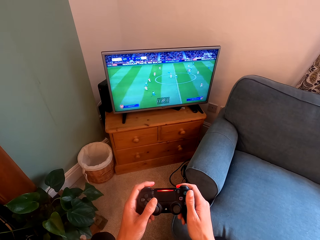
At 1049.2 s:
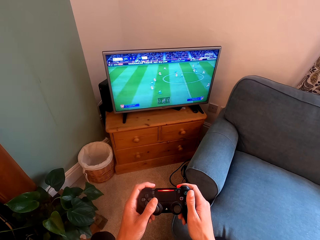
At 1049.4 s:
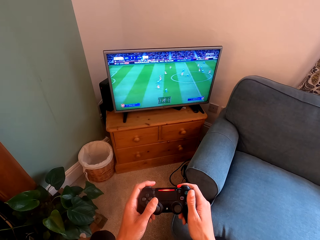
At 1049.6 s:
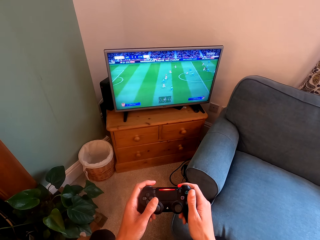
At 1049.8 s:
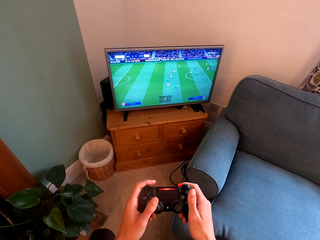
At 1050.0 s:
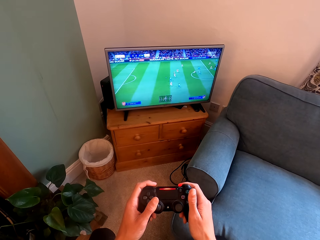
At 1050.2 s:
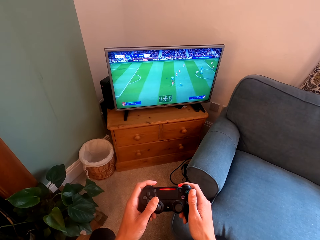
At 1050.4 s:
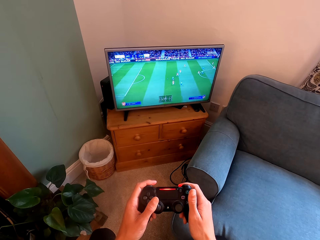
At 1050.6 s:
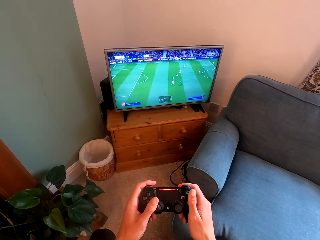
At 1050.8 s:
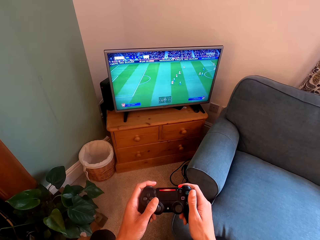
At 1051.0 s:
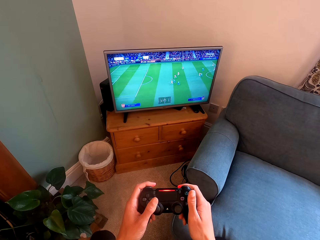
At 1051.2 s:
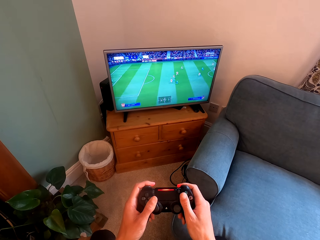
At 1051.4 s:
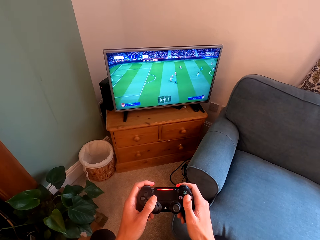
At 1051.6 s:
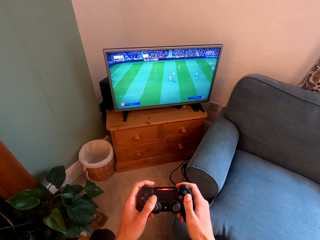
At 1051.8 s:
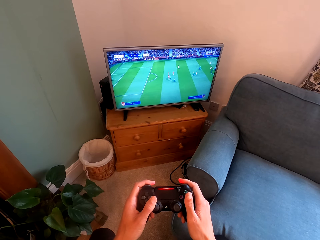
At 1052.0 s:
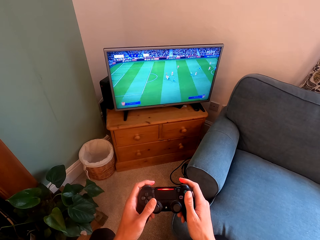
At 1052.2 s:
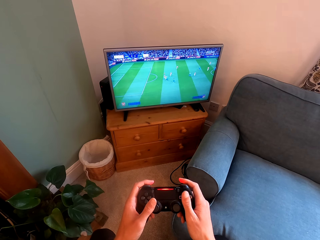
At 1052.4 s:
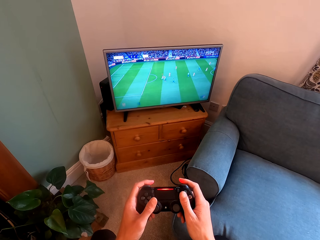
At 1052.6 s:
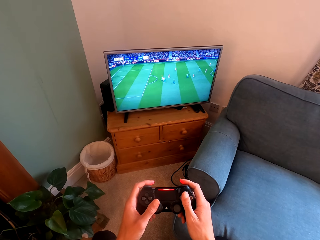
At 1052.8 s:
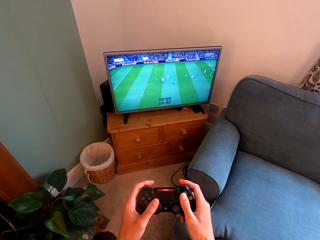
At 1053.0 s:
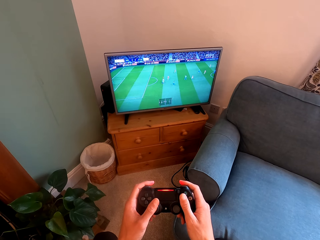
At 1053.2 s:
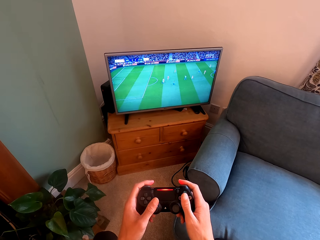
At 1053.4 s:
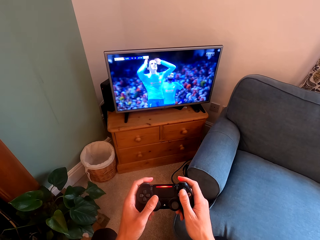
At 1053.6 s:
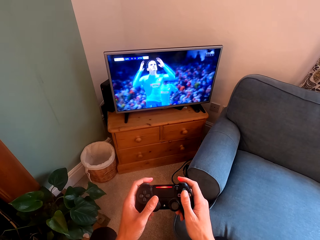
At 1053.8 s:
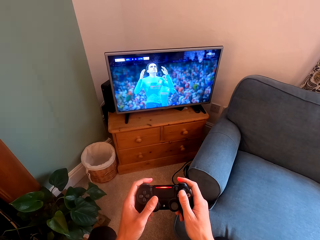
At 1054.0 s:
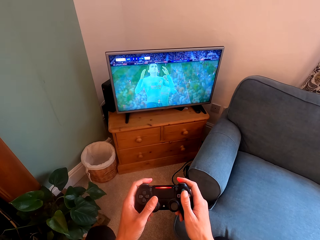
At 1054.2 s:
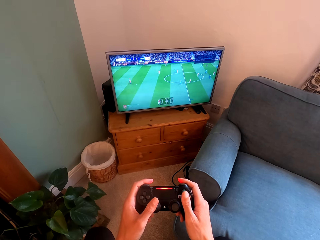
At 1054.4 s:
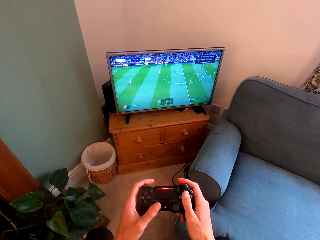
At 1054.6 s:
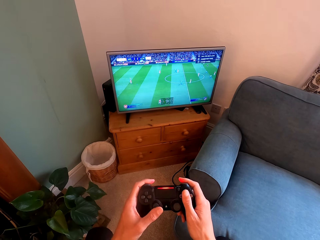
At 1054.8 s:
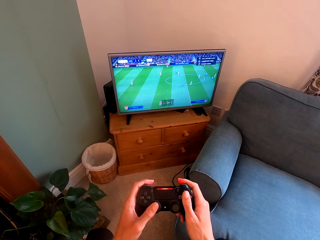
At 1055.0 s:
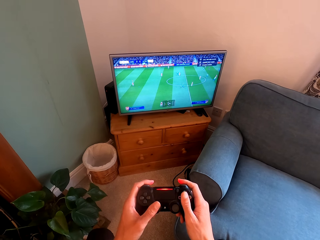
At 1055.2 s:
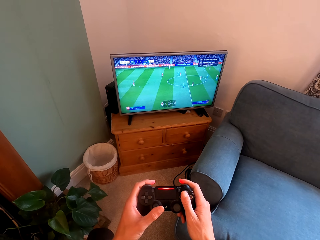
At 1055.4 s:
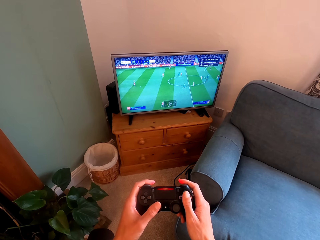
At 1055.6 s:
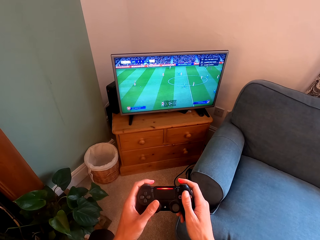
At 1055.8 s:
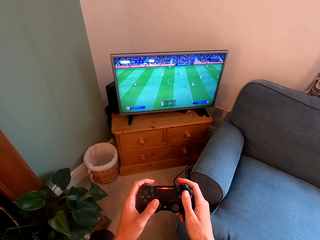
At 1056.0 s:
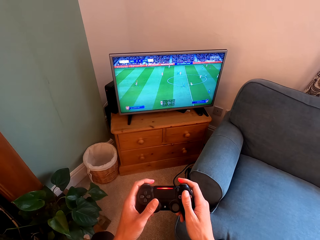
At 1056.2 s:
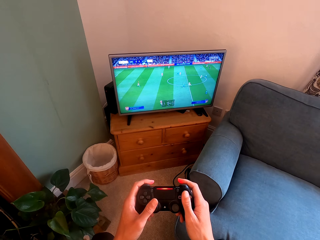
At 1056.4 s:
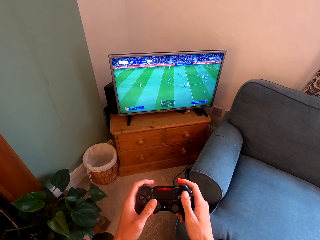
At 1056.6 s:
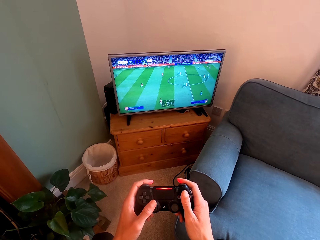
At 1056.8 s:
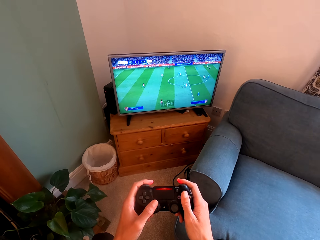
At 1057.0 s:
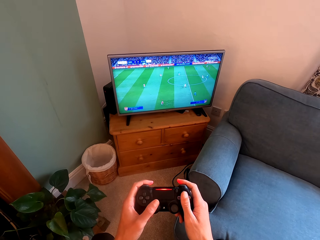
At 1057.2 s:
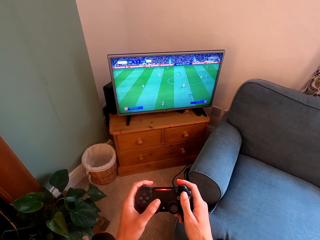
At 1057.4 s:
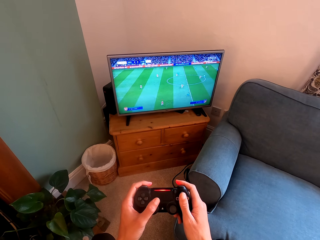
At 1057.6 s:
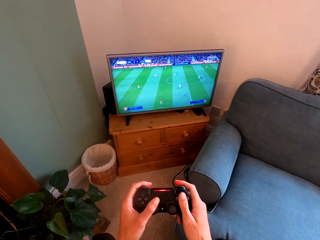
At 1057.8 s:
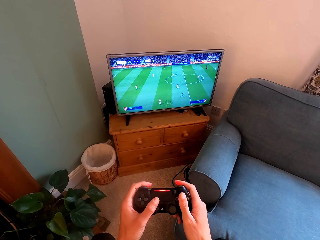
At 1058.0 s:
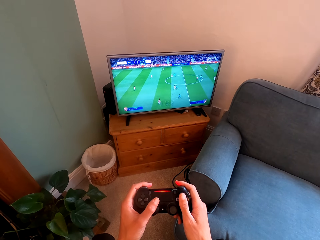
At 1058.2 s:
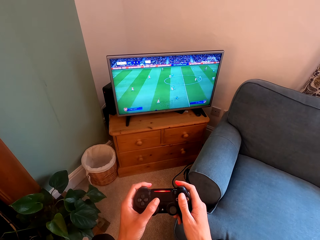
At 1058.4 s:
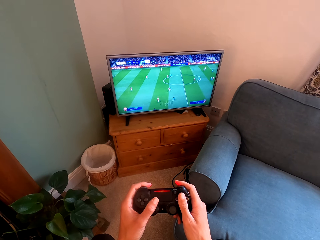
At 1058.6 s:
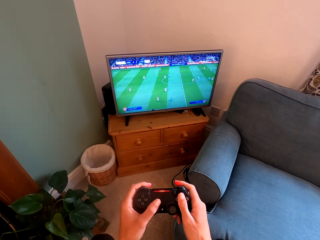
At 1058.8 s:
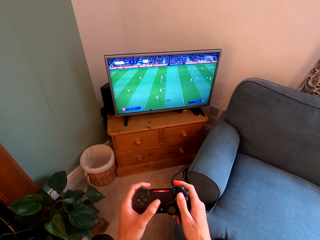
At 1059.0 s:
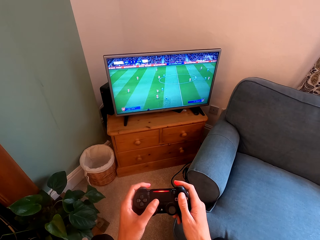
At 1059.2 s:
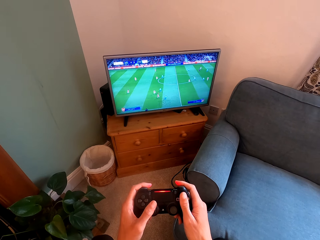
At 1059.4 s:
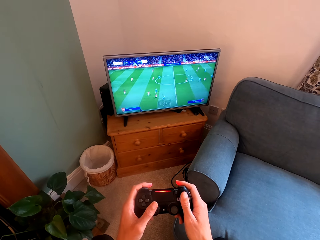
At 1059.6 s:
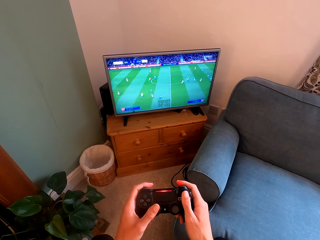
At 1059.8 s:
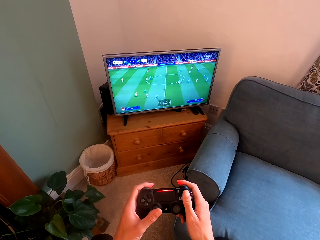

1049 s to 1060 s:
A woman talks to the camera wearer. The camera wearer plays video games with the controller.

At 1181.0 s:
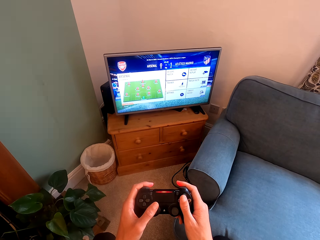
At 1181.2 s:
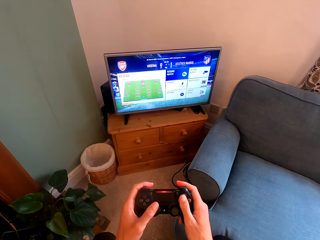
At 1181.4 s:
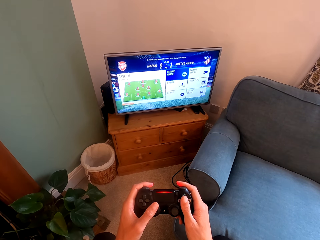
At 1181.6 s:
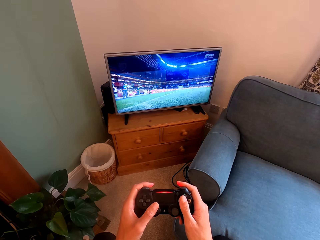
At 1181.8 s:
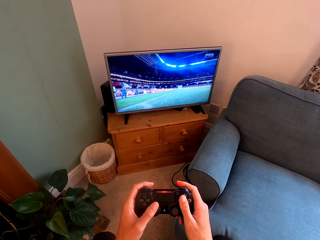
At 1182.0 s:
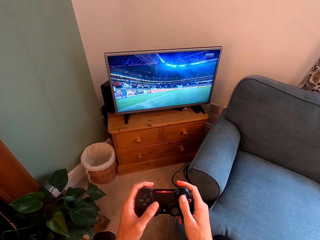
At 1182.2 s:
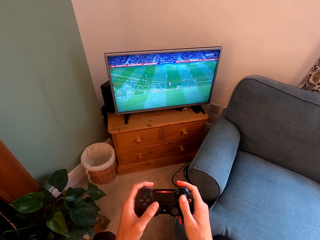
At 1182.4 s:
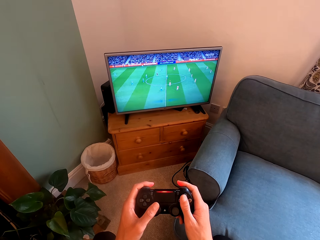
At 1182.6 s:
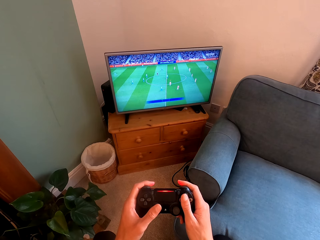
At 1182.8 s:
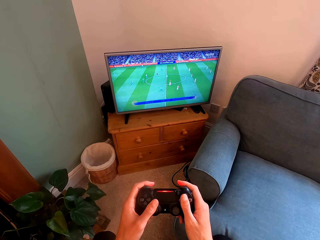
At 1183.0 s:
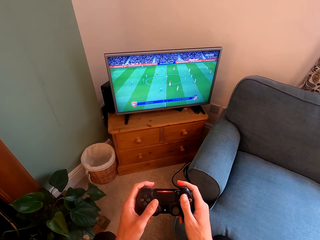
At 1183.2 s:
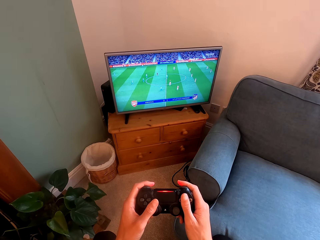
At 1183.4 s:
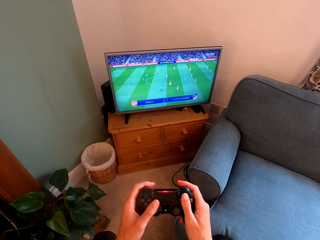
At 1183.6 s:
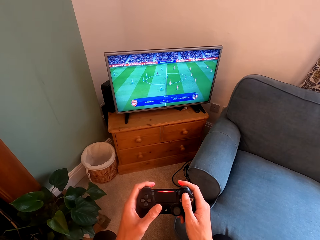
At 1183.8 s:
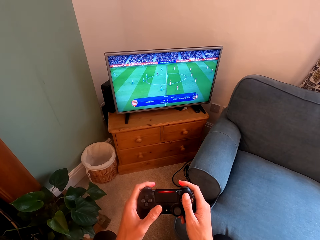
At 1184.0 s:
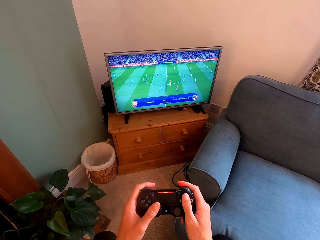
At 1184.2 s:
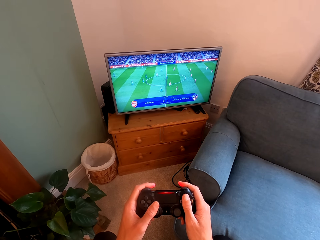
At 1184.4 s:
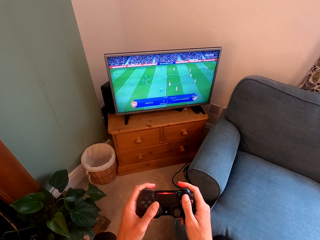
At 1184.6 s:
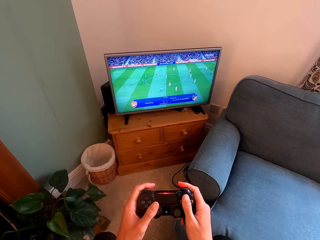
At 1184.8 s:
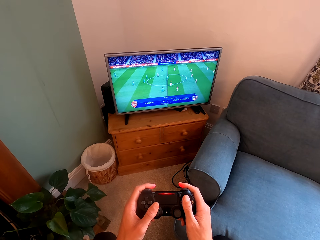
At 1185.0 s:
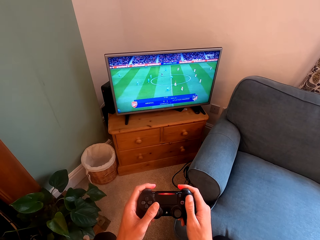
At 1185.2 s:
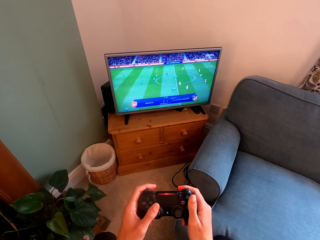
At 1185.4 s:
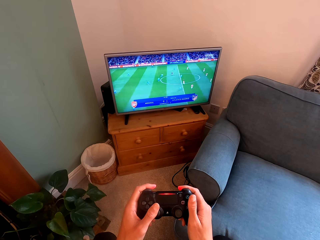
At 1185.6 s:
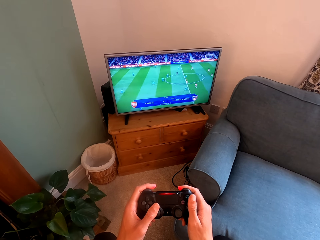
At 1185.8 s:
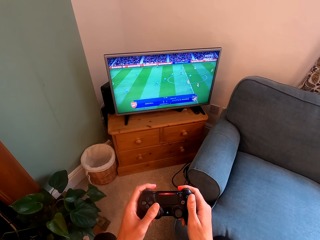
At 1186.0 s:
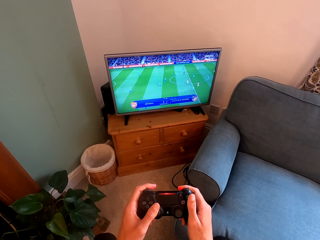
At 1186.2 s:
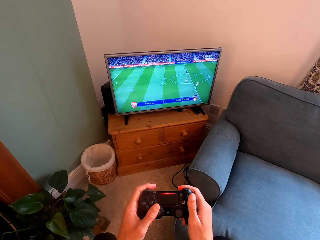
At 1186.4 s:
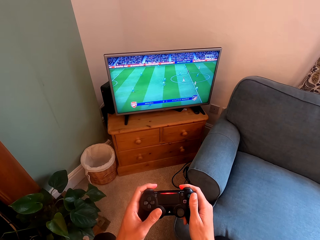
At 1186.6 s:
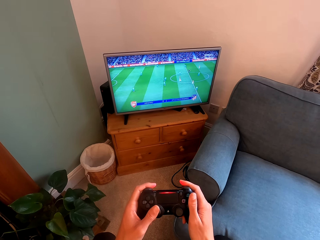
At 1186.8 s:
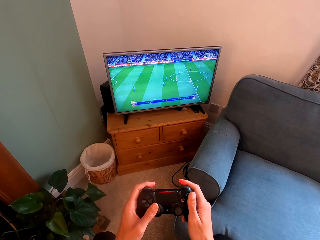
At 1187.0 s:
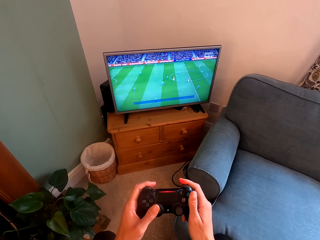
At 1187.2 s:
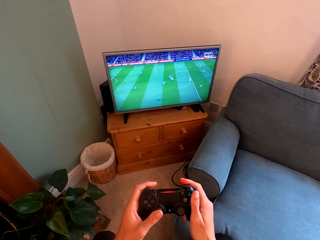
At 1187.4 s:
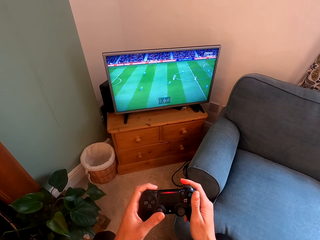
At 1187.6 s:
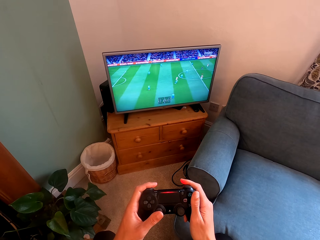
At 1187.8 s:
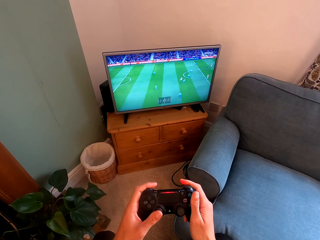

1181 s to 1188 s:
The camera wearer plays video games with the controller.

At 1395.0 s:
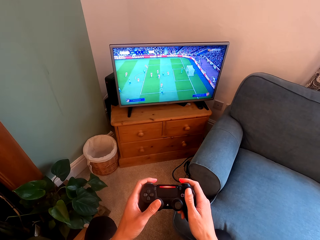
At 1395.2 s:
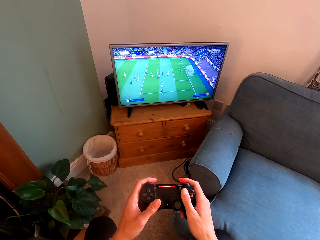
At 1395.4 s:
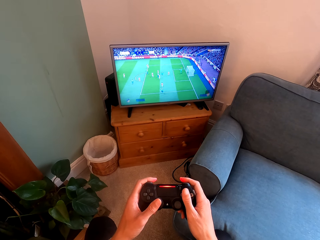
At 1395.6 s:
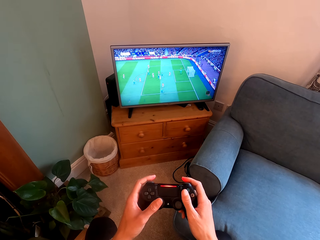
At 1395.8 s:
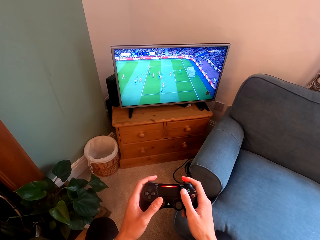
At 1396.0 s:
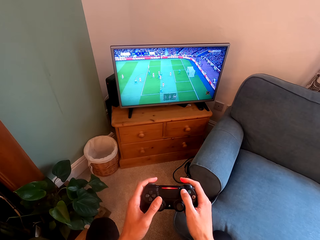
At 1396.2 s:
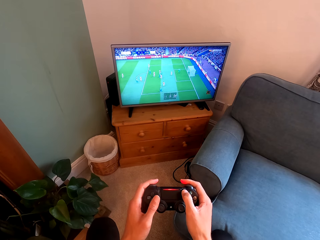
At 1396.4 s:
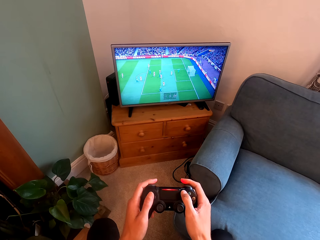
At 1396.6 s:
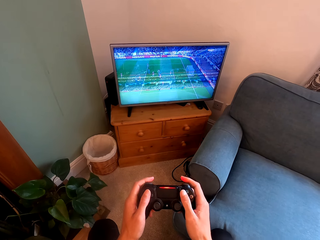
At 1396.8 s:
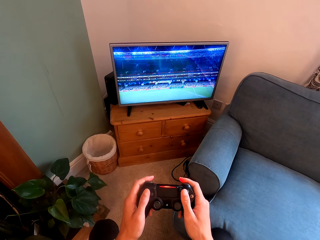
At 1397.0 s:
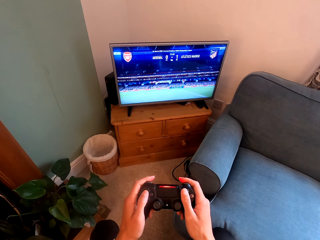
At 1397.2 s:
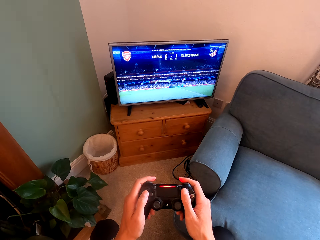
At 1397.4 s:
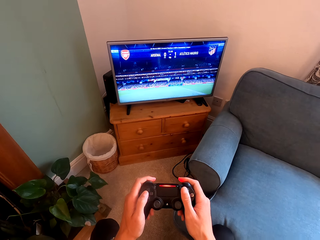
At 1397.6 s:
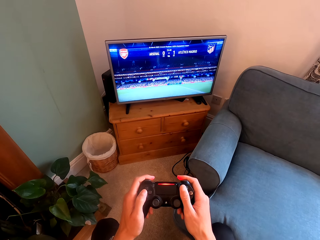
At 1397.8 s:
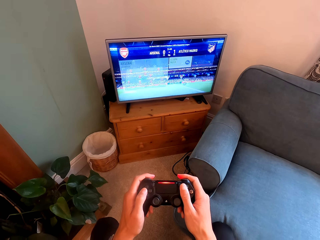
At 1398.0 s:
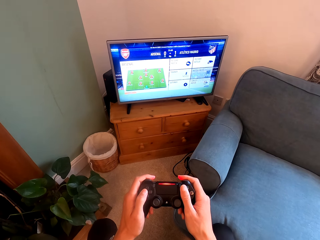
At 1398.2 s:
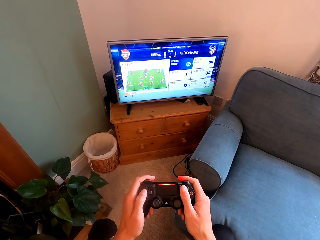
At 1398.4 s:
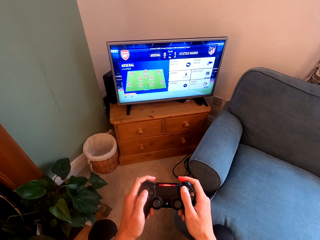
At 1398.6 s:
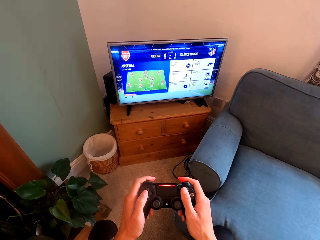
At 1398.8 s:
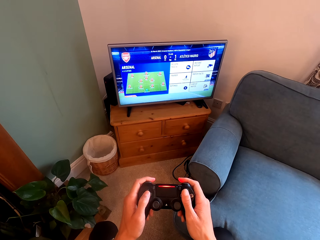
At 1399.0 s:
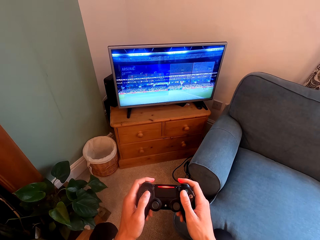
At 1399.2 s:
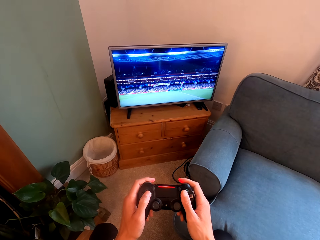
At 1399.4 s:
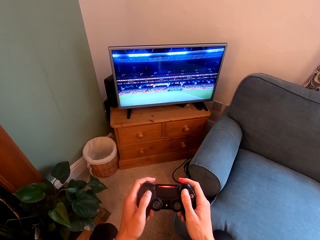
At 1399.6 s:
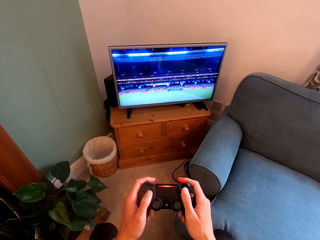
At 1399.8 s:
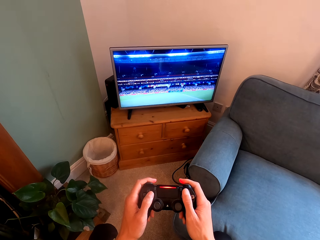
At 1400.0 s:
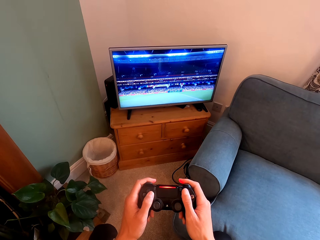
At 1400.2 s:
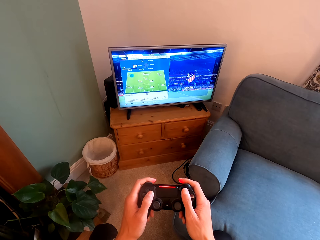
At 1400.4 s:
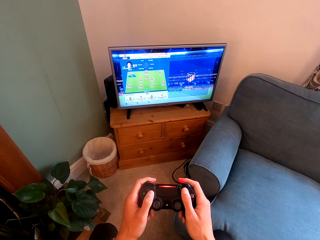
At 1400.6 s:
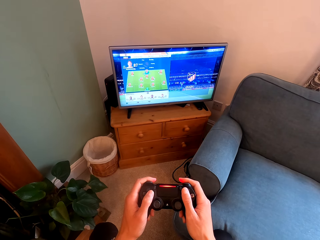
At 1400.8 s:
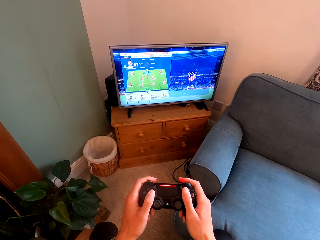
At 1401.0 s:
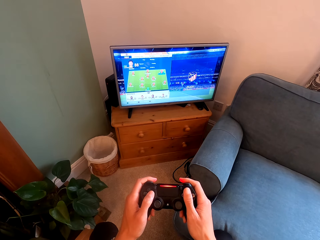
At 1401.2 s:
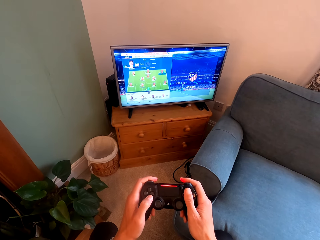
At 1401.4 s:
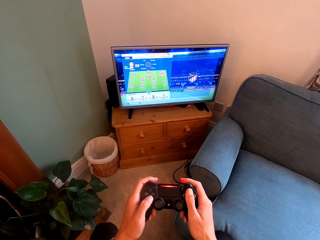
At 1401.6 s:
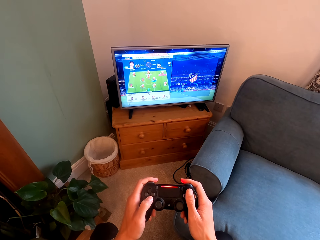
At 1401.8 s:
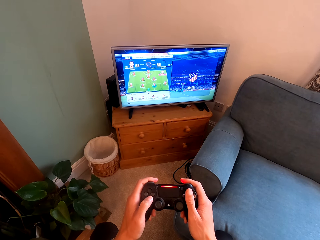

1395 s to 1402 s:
The camera wearer operates the PlayStation.
